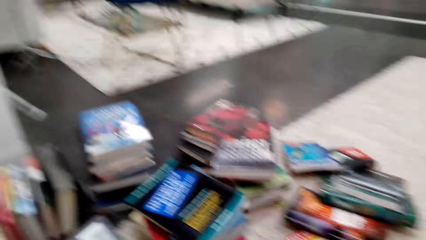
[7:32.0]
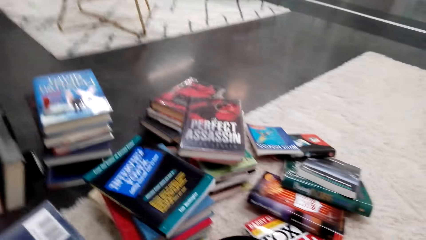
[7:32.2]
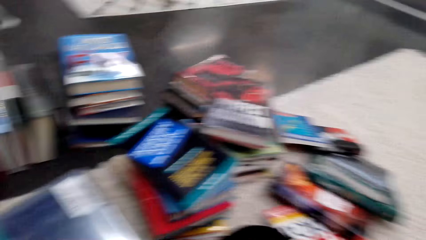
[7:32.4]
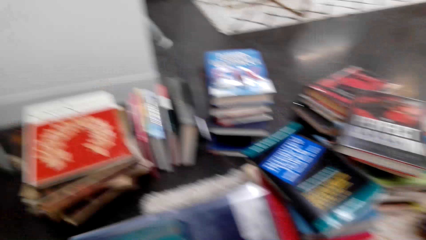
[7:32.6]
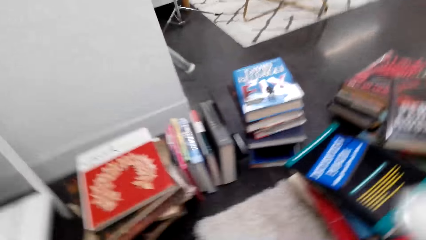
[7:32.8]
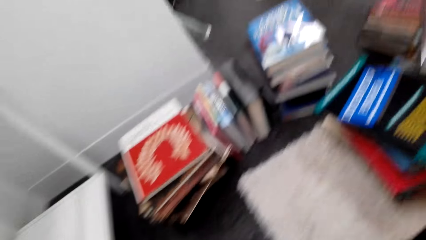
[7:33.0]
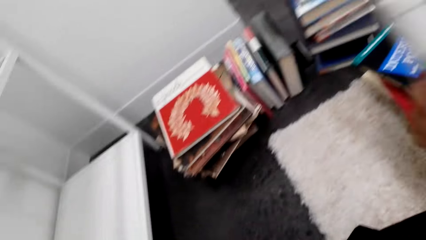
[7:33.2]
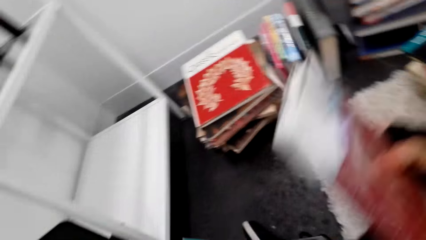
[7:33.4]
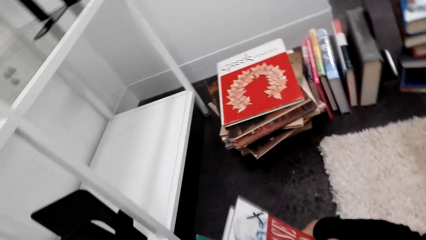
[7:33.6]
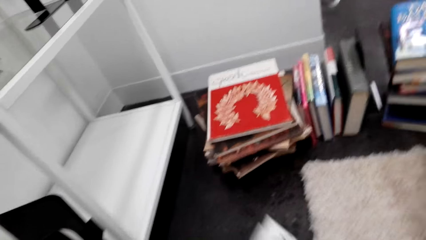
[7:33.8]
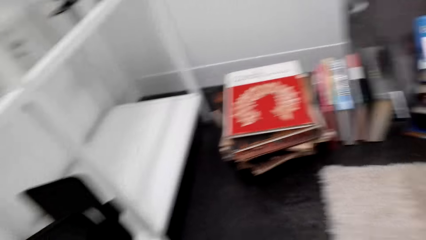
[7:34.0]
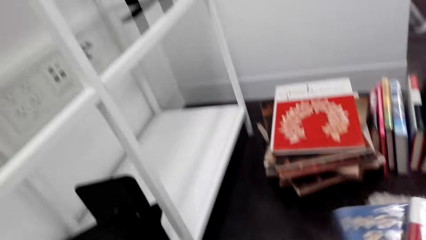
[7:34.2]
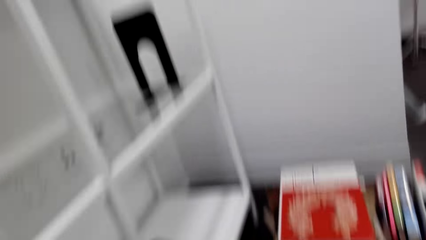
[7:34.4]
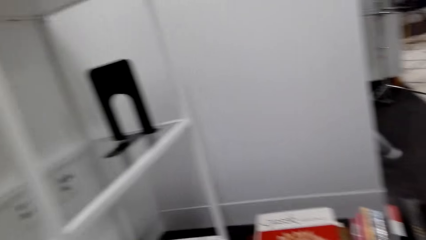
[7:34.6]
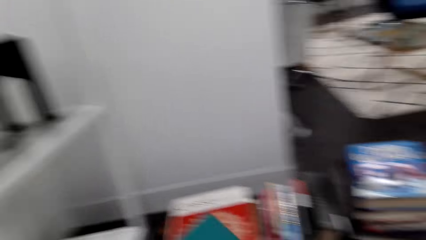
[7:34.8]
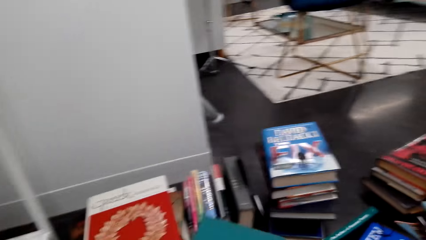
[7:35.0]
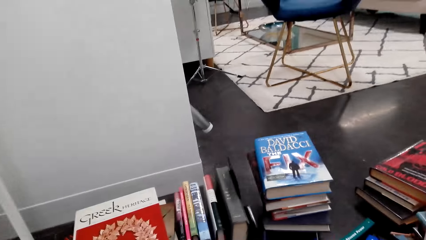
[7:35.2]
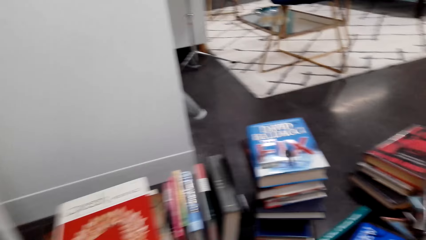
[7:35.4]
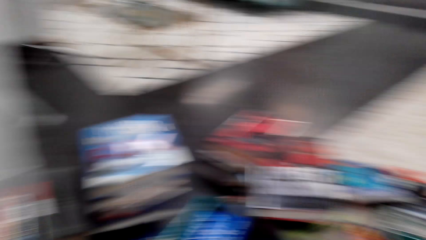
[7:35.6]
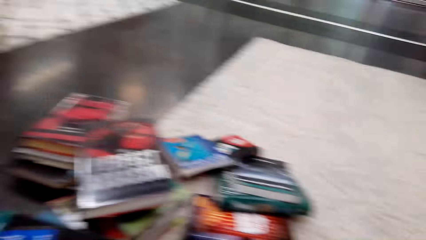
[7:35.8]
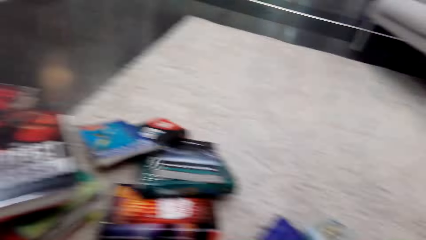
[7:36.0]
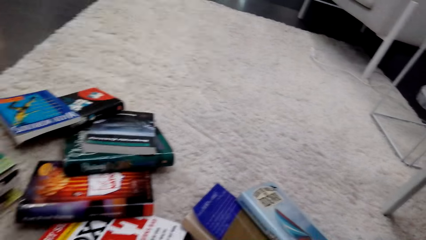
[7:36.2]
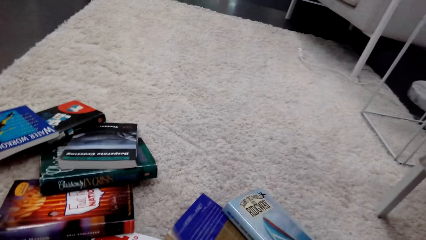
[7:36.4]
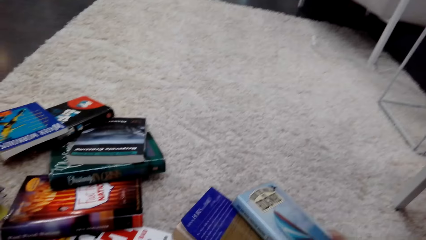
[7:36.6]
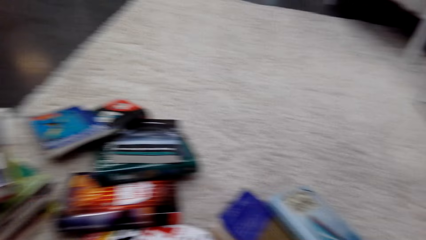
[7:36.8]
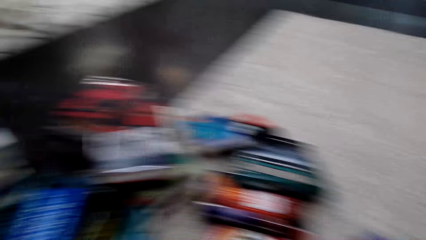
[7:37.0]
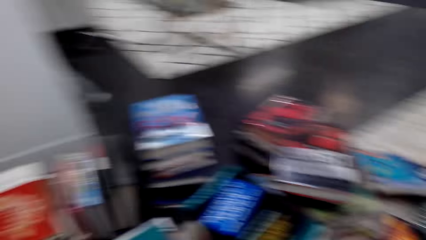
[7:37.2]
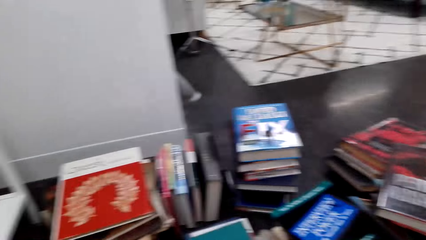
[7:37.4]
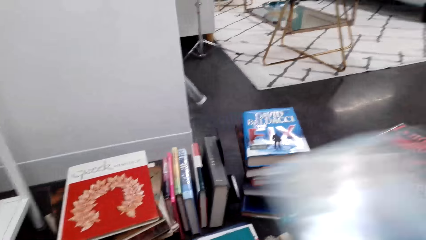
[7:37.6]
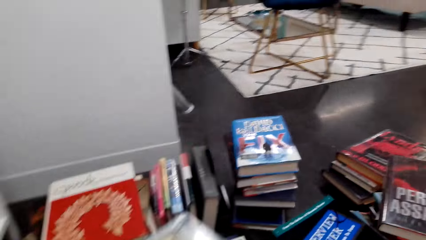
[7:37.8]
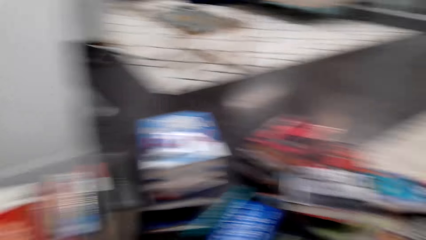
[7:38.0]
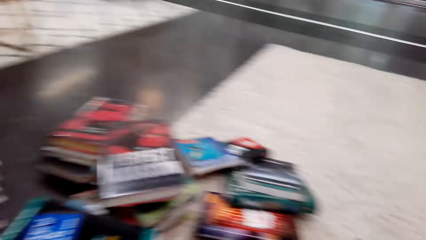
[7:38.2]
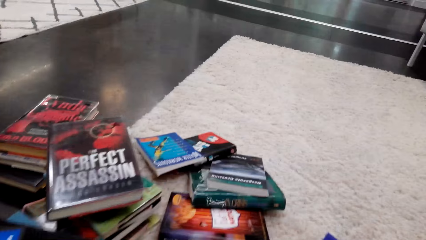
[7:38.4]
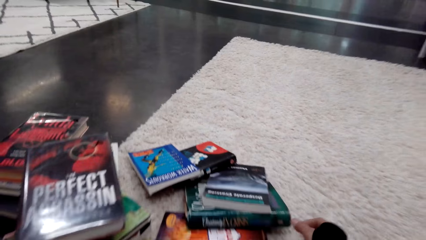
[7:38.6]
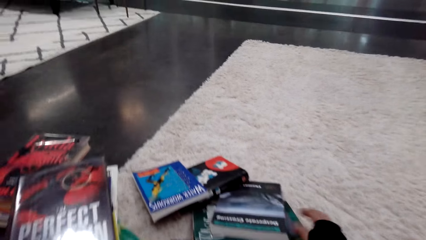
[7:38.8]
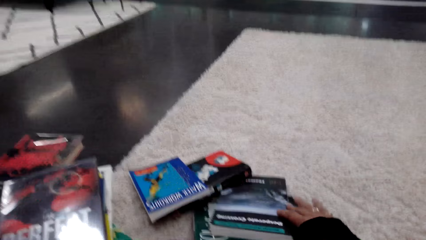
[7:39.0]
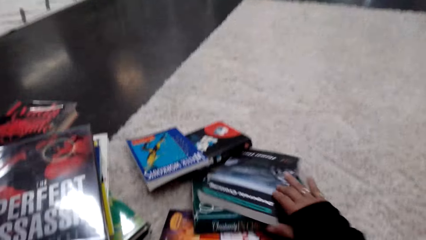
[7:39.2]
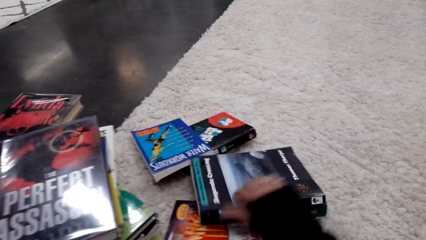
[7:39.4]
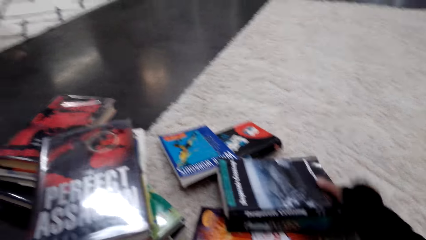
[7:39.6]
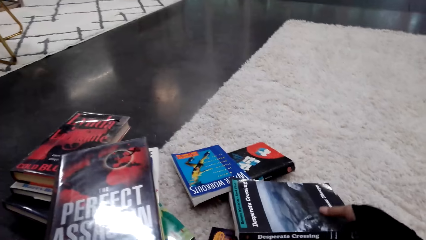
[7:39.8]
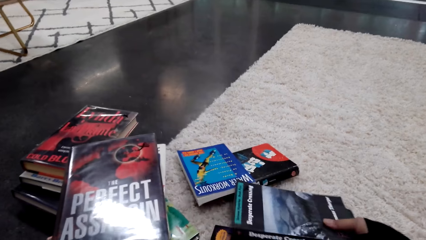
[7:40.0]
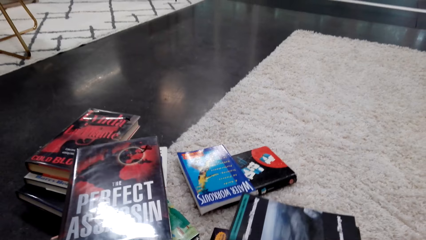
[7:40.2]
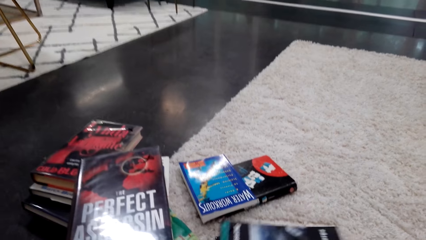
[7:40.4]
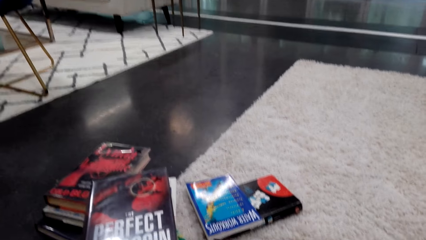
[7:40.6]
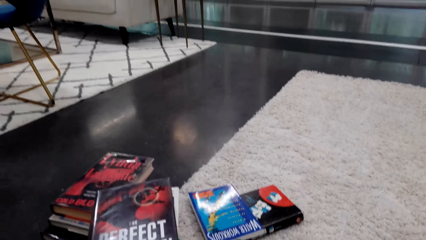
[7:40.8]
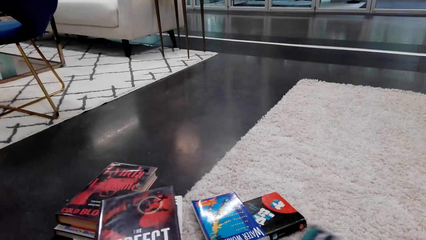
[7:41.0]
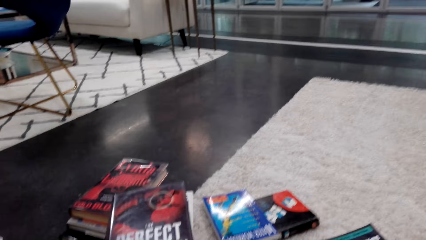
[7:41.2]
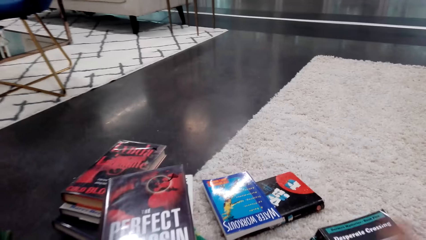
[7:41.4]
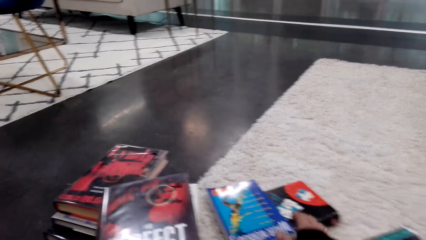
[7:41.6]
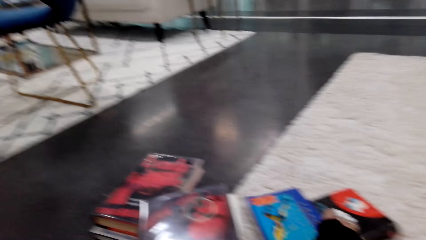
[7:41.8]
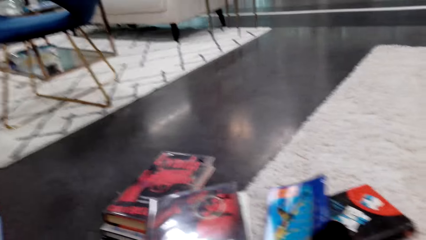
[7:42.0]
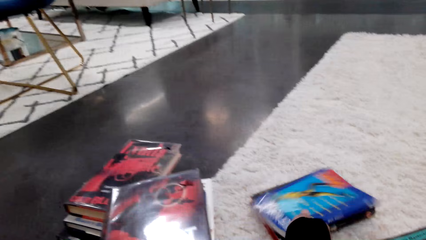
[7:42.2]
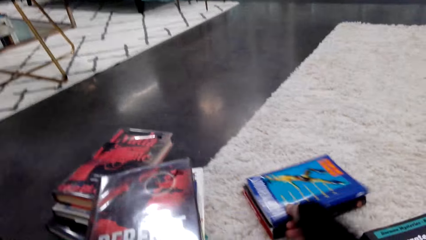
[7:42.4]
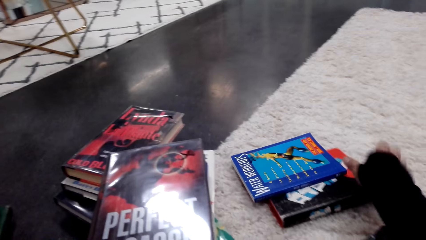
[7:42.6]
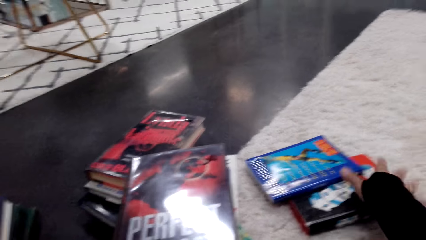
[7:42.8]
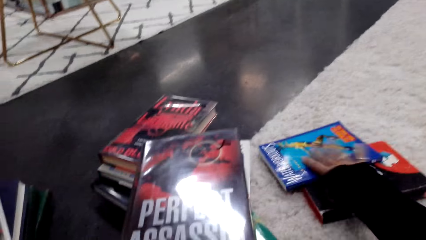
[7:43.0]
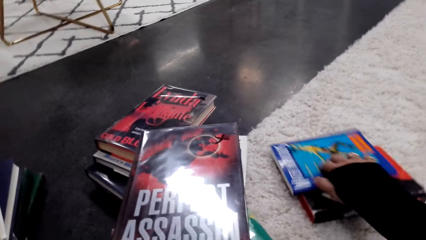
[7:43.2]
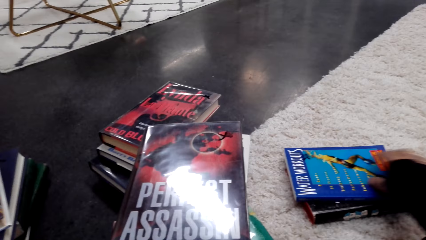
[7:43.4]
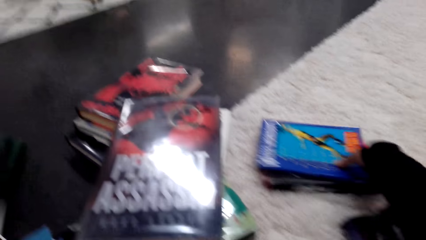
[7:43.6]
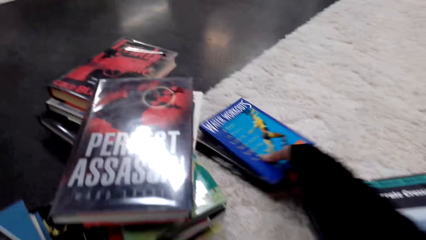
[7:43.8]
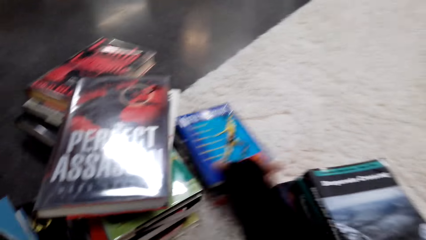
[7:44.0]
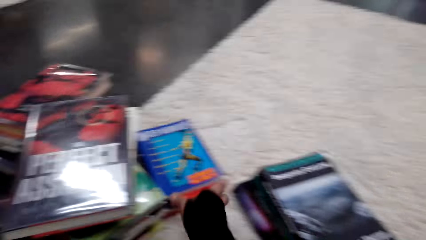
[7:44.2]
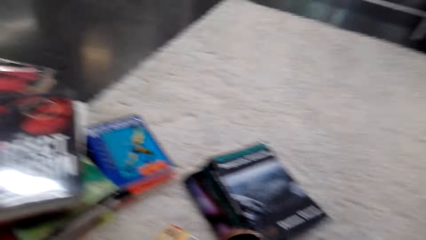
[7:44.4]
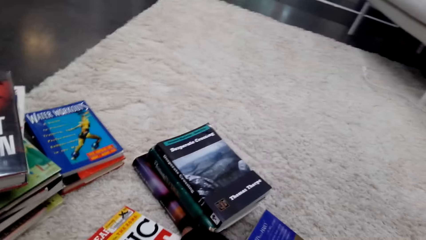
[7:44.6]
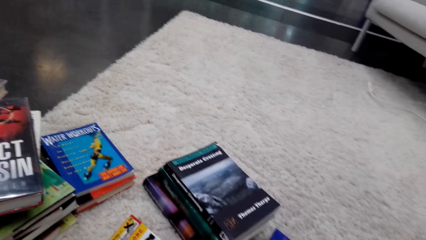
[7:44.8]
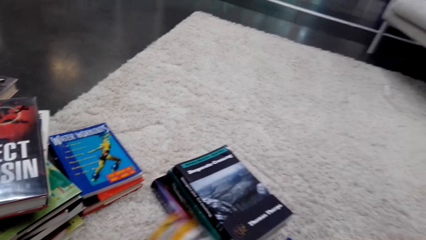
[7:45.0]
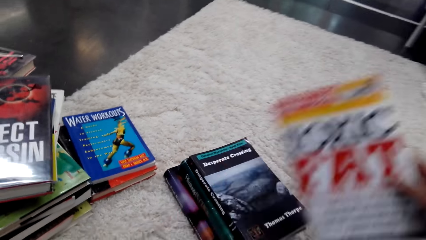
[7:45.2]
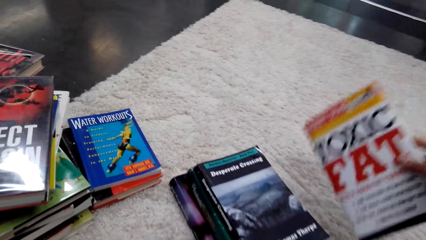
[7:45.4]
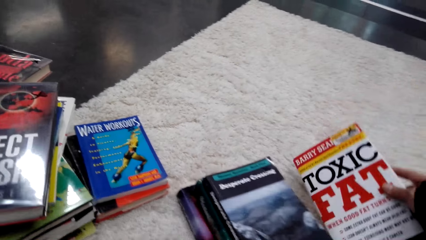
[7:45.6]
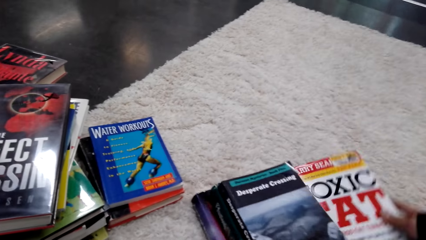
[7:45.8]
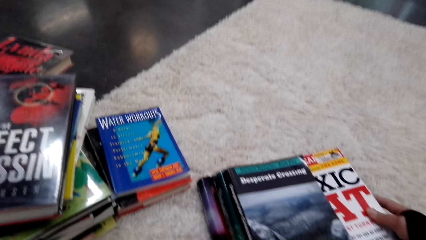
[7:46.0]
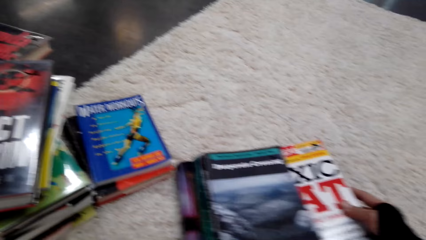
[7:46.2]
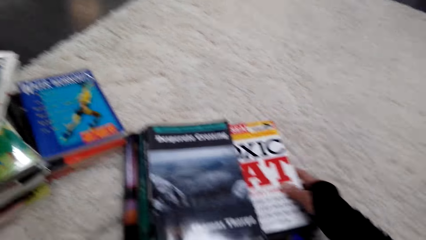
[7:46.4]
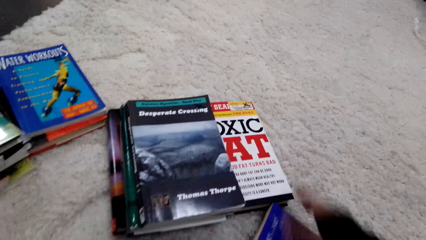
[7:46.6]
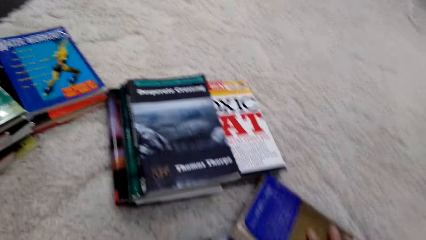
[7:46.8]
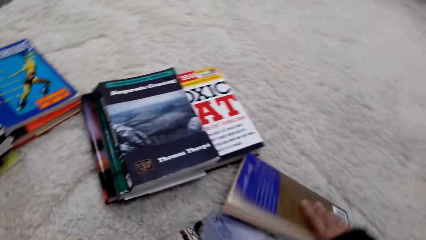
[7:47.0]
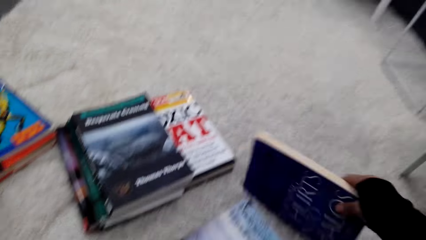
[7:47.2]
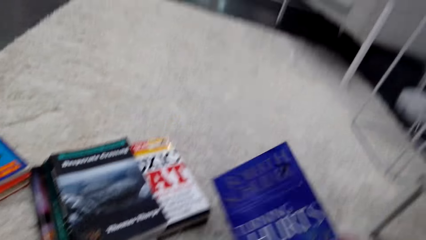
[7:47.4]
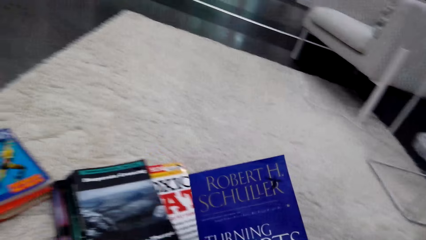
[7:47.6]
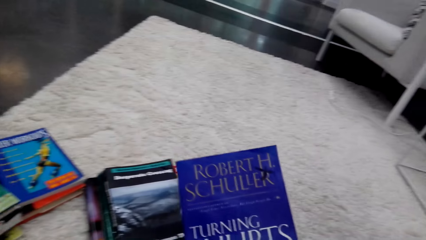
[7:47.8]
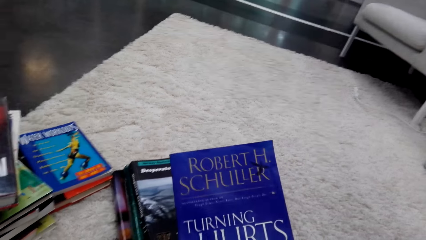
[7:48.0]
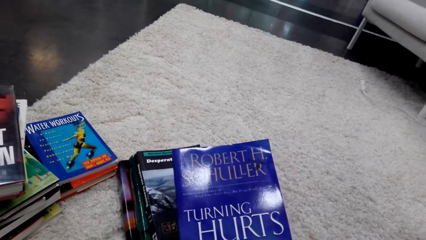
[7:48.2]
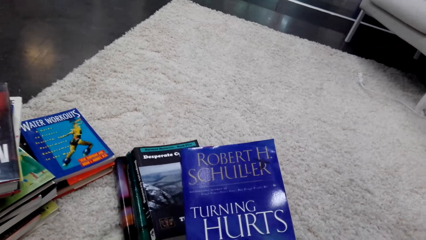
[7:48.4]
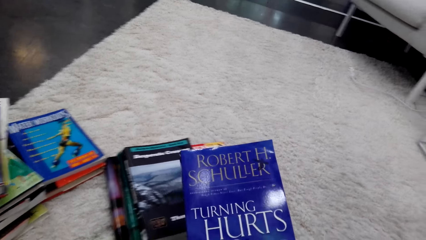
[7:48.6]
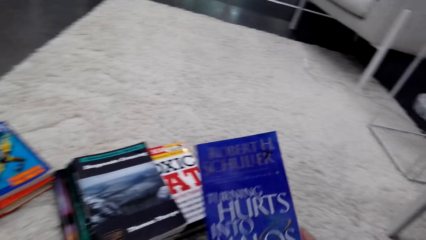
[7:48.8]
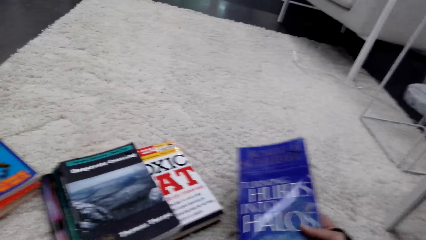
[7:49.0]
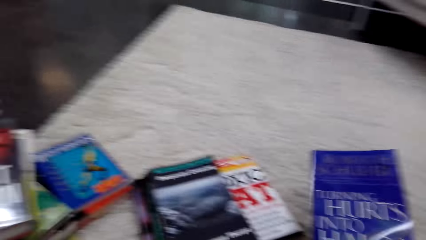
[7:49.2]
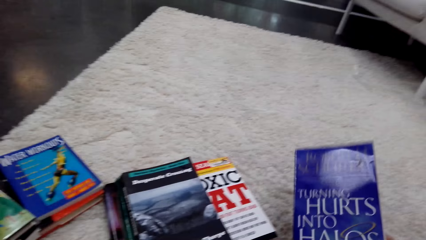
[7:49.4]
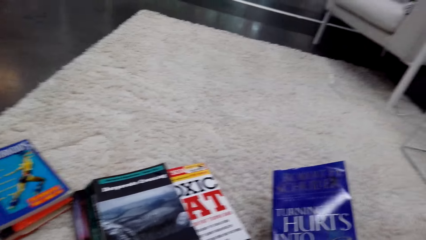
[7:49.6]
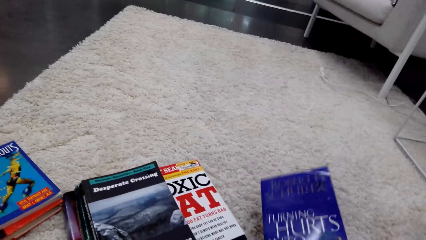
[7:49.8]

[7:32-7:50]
The camera wearer moves legs. They move the books. They hold the books with both hands. They stare at the book. They move the books on the floor. They arrange the books. They move the books. They move the books again. They pick the book on the floor with the right hand. They move the books. They stare at the book.
